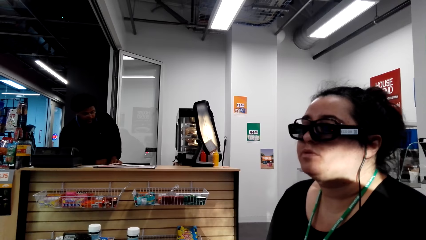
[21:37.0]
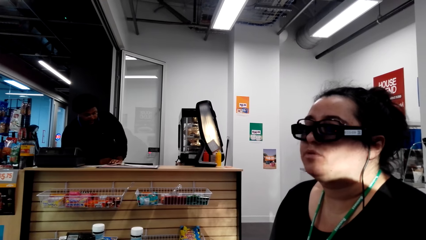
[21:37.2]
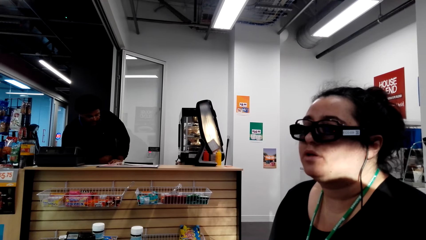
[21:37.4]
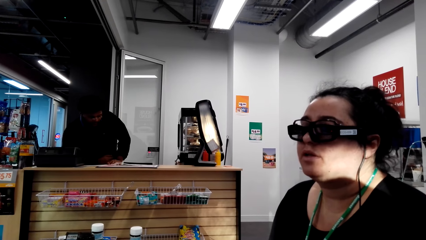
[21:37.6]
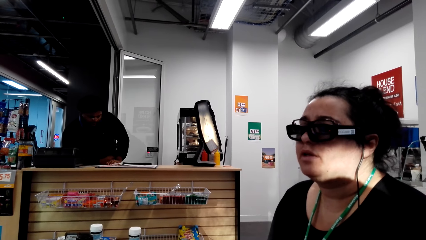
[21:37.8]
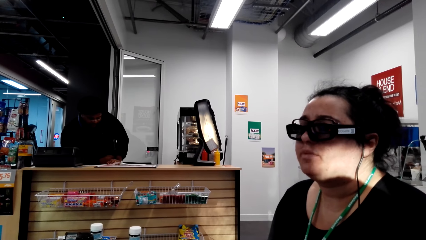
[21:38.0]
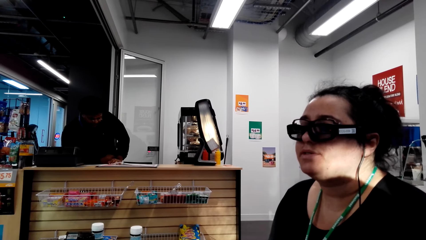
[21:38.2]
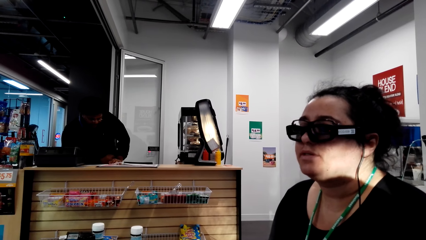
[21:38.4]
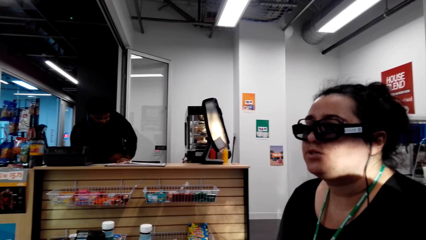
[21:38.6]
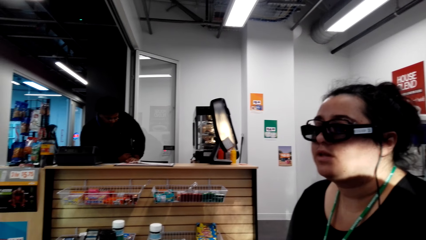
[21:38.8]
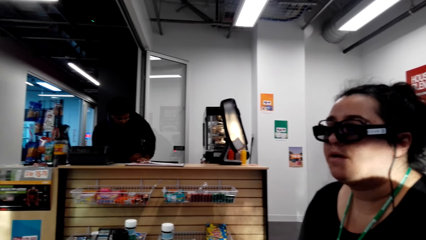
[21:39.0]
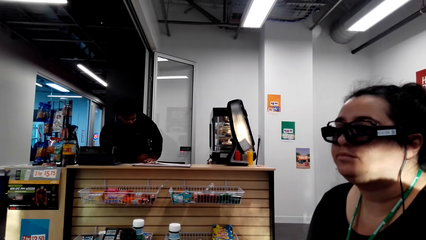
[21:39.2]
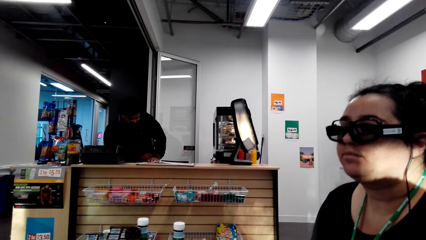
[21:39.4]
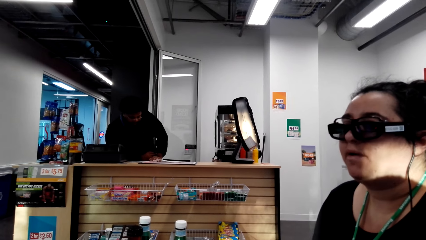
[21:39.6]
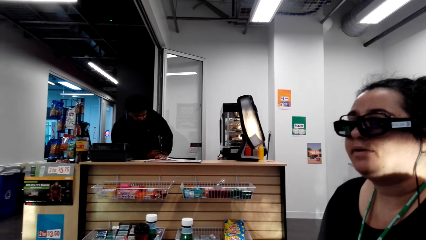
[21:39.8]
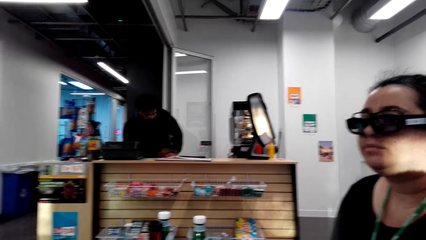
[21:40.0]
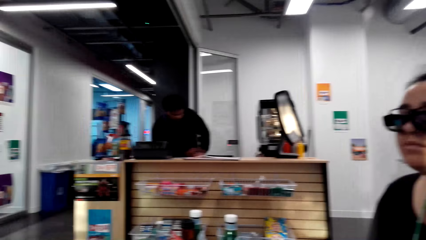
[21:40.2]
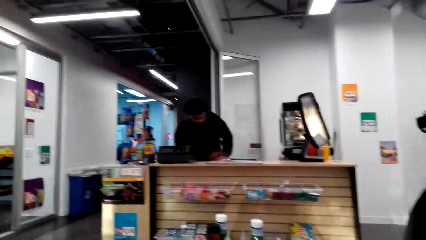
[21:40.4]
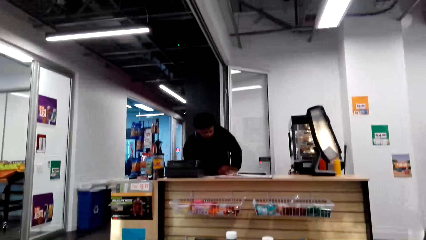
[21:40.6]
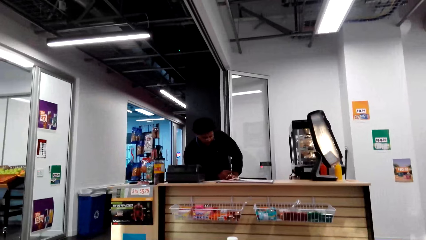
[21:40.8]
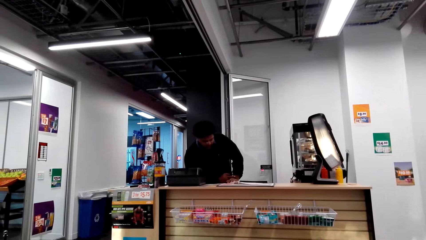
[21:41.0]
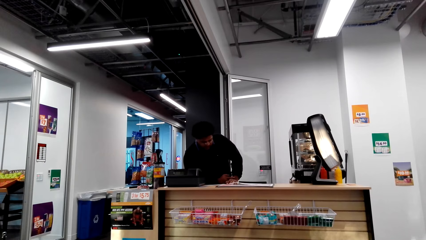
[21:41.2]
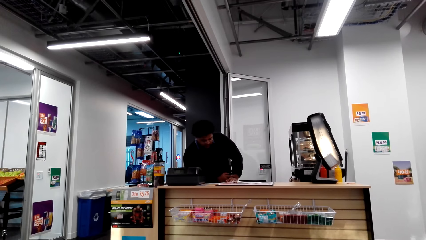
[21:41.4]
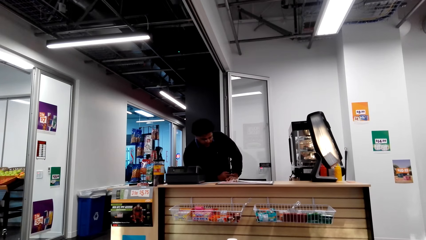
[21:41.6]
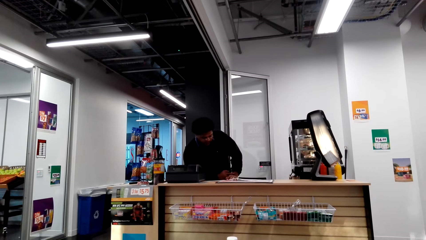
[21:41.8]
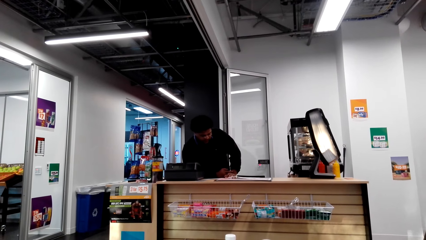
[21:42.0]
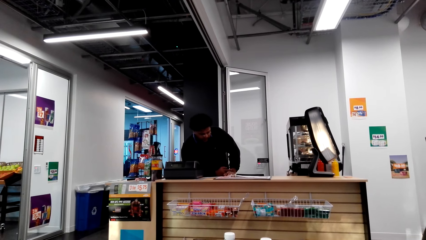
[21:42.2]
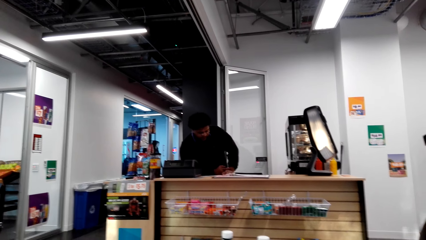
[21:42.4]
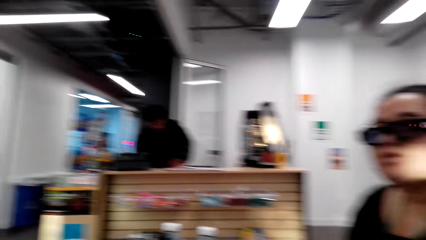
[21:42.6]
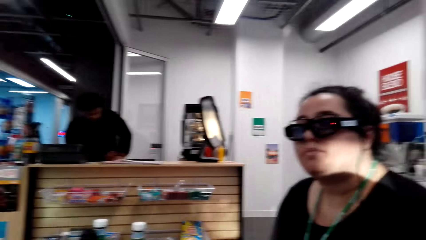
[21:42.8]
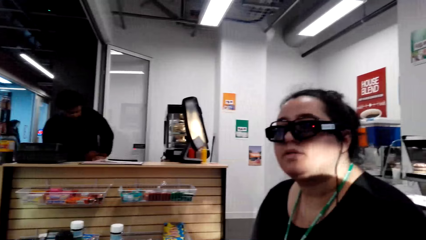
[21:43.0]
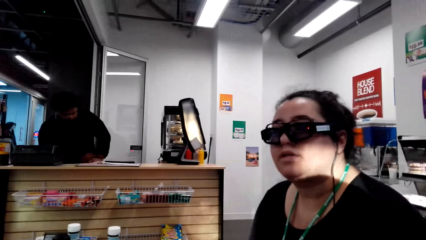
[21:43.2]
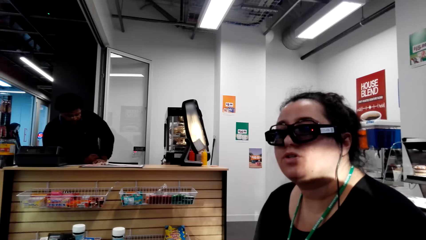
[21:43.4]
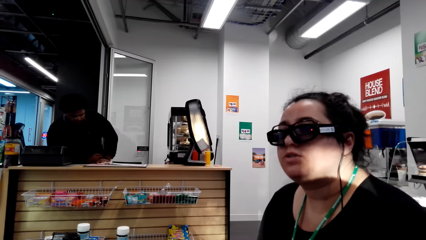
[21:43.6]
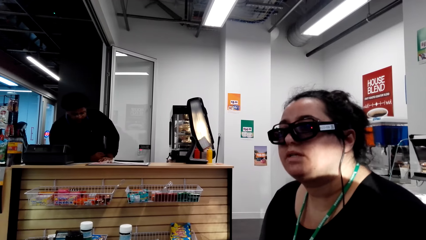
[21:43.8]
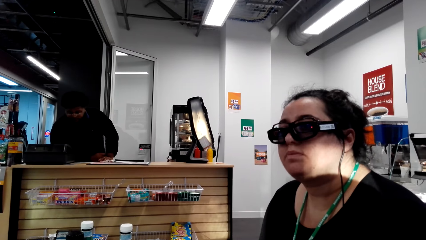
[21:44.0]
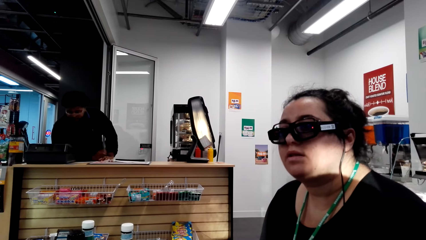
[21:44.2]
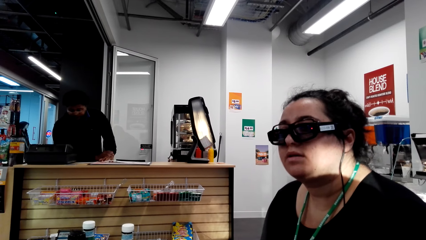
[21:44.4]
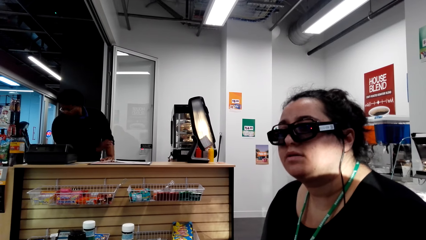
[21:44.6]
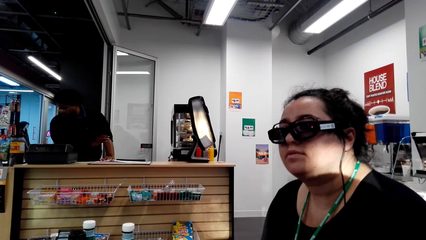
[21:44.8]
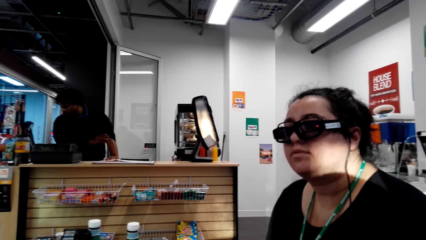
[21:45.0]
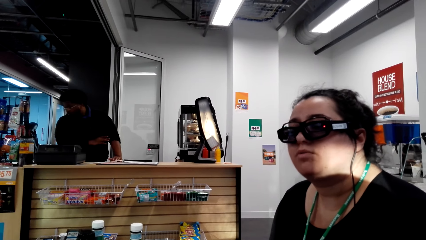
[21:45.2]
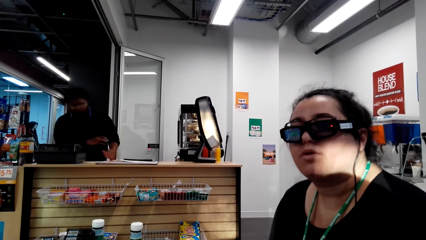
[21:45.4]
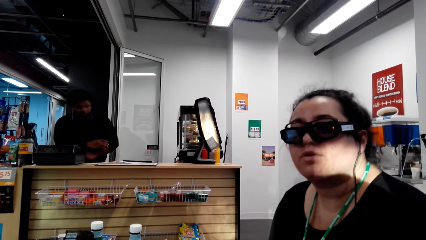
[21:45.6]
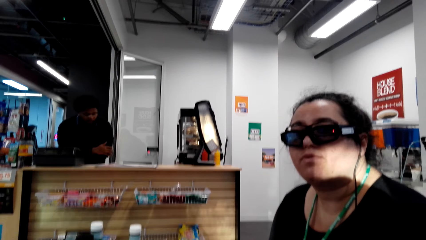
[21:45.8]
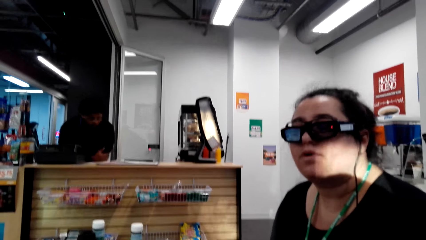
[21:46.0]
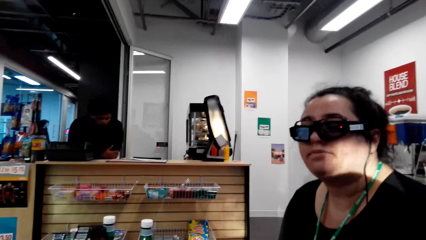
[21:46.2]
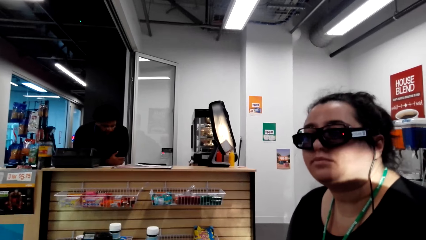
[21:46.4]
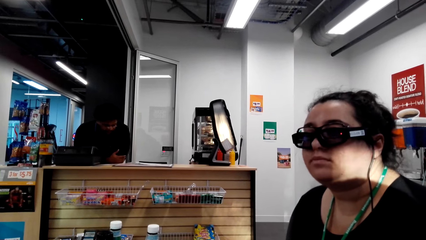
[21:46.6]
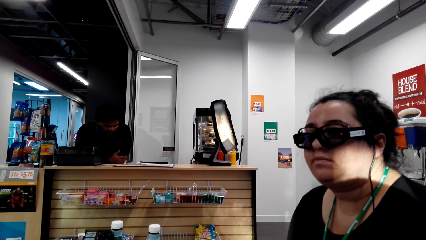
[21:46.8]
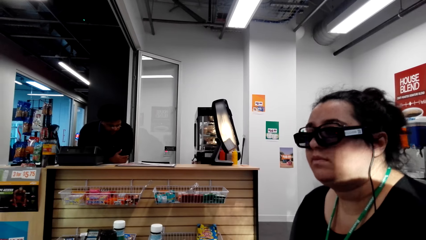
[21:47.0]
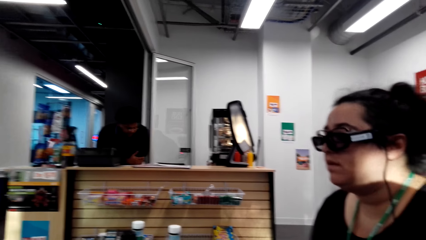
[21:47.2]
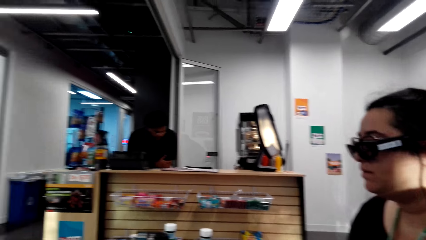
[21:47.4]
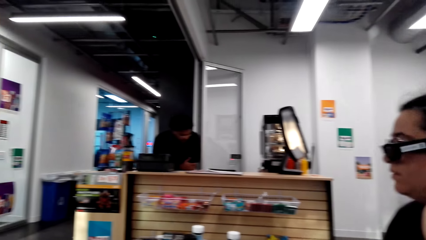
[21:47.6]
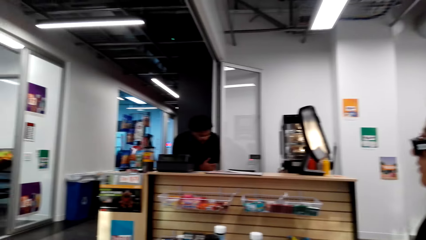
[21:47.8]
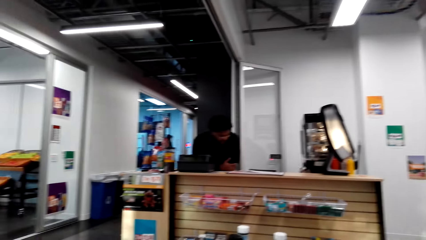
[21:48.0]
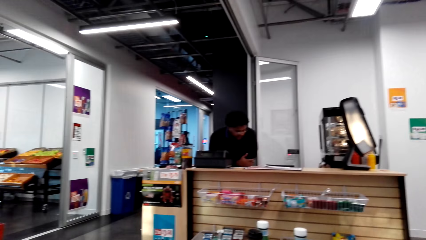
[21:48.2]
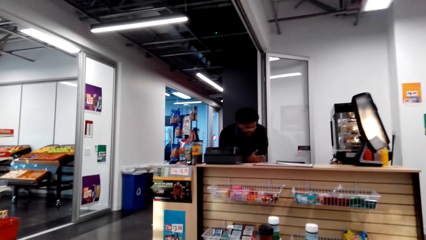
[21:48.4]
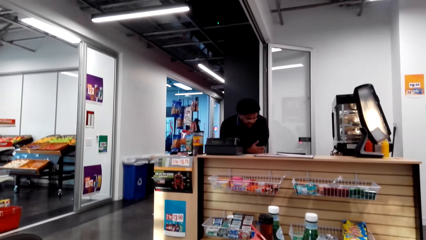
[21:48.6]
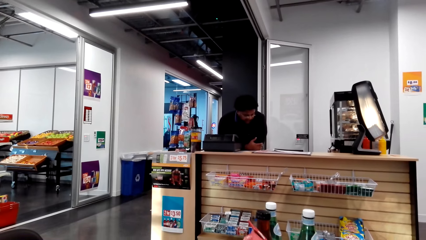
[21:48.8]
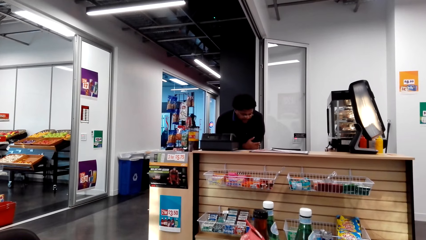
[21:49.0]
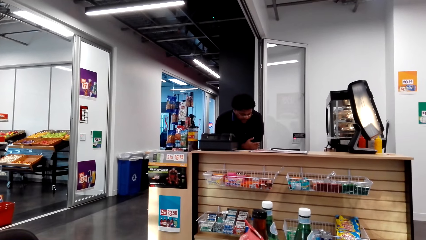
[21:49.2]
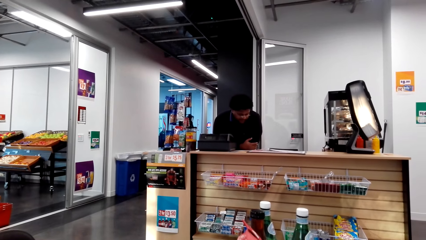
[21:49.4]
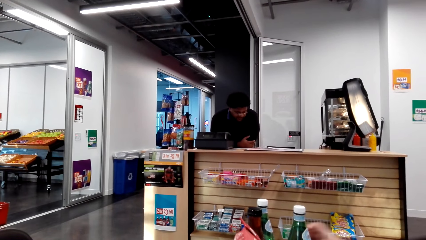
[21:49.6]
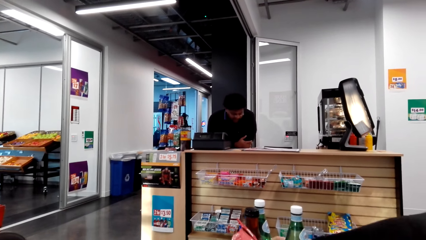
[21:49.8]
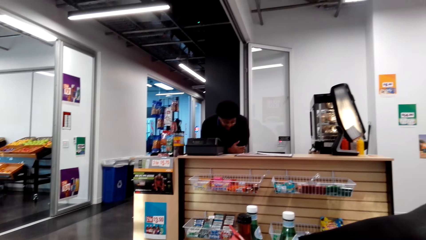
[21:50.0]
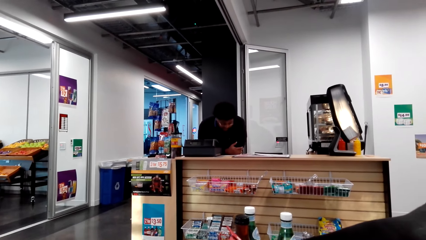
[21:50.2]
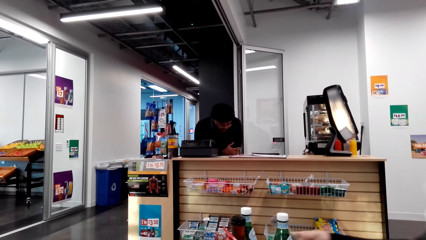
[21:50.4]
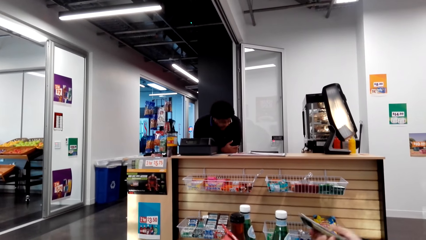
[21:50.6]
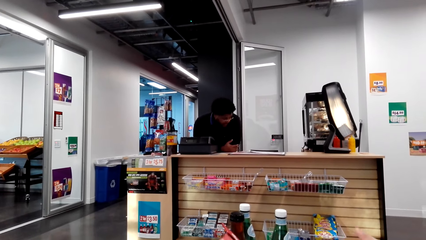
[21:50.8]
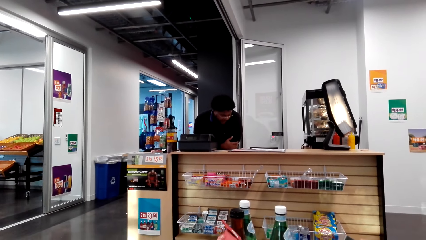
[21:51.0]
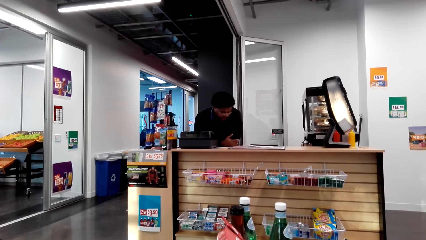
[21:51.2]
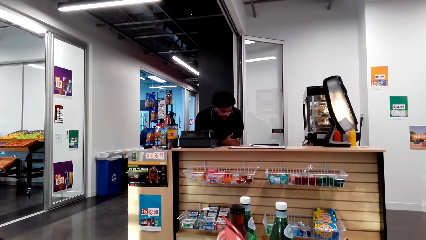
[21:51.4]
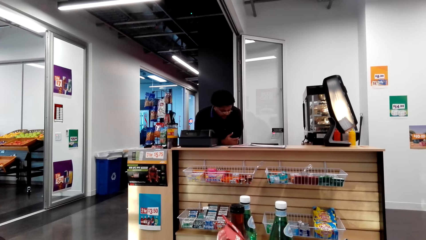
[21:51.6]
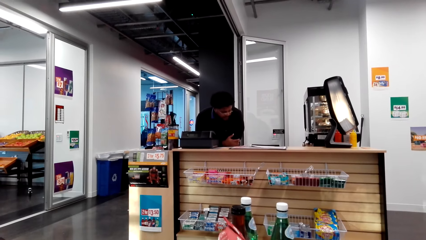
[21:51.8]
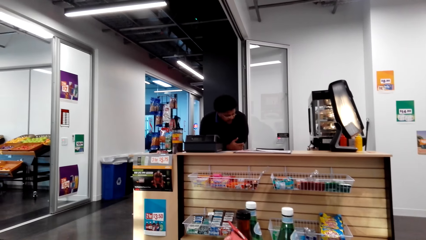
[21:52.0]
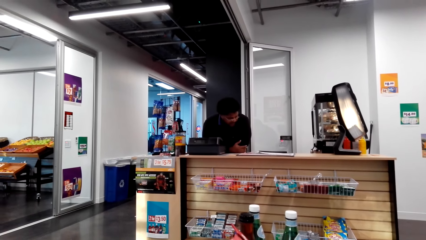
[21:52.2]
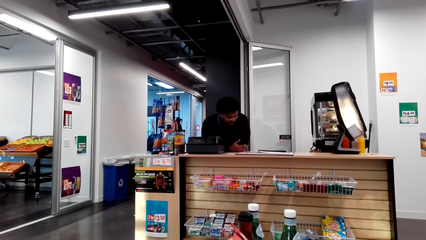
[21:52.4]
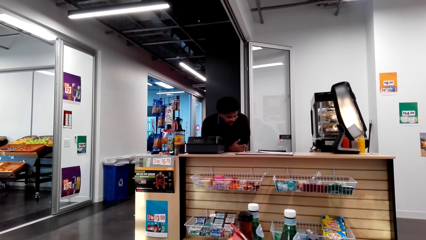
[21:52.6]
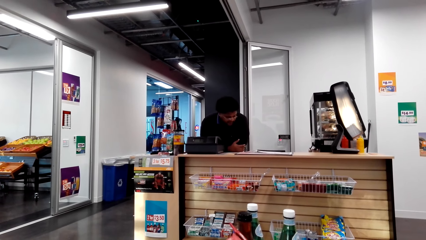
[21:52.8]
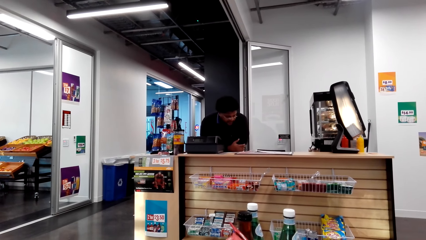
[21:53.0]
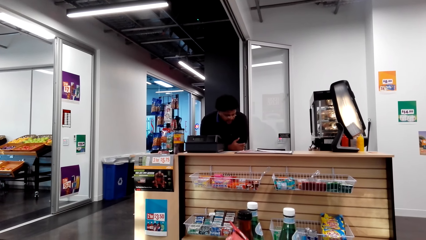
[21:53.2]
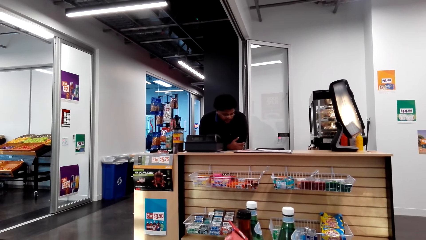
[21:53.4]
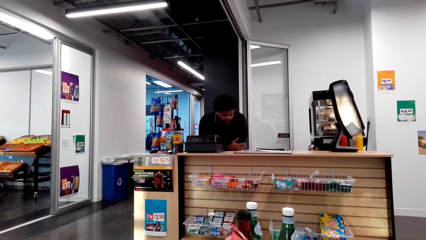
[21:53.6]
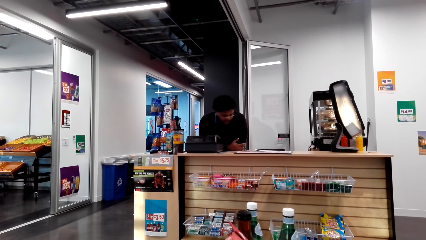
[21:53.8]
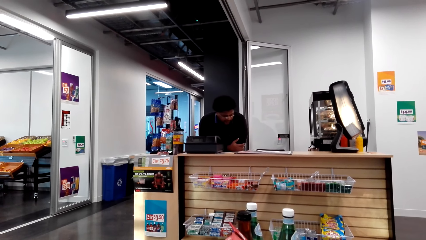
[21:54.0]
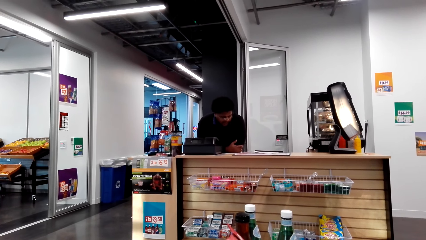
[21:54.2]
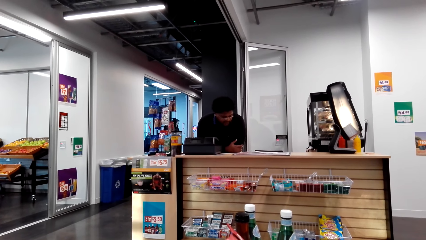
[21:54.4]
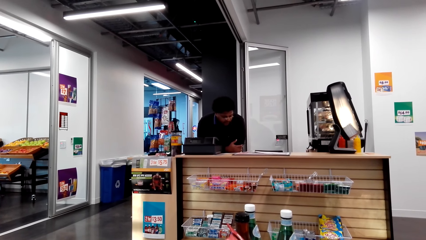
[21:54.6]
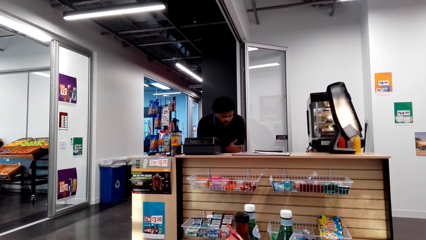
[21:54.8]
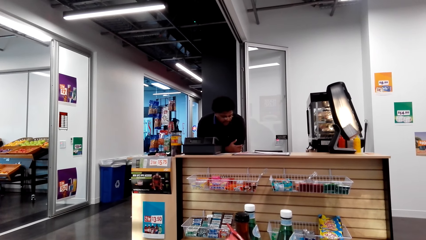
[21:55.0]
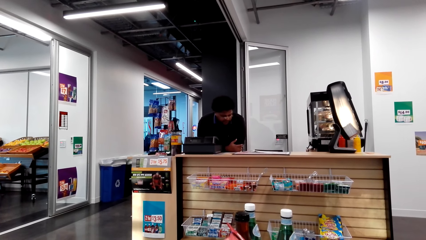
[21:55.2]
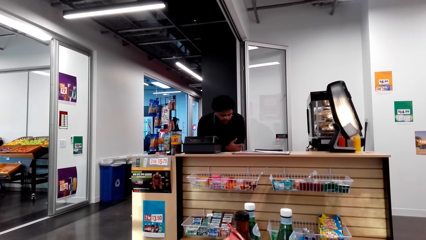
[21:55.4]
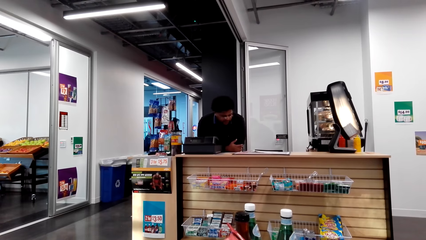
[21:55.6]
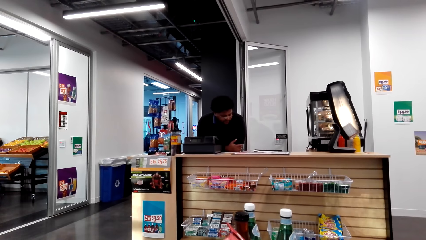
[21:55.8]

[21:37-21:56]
A man puts hands on the counter. The camera wearer looks at a woman. The man pulls up his shirt and puts hands on the counter. The man talks to the camera wearer and the woman. The woman moves a hand and picks up a phone. The camera wearer stares at the man.
